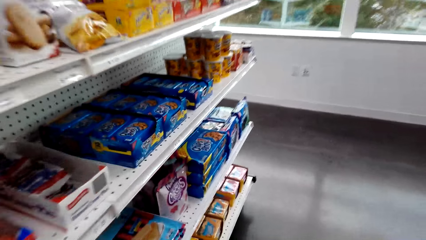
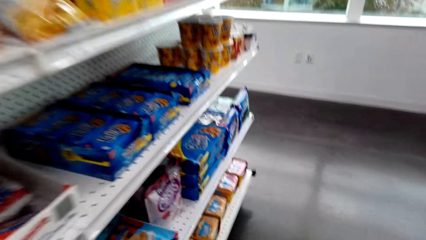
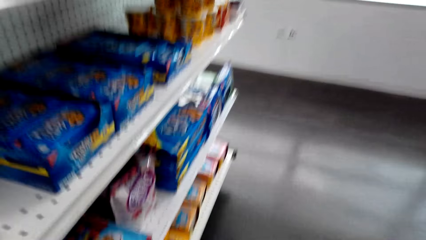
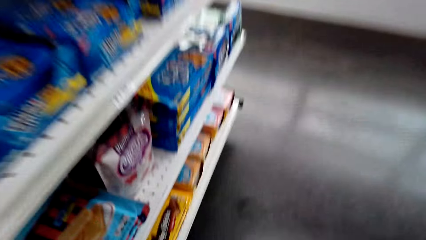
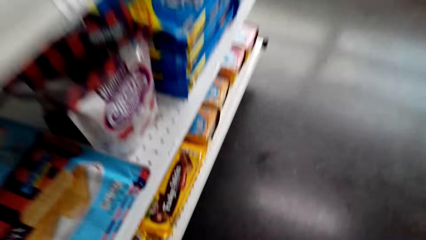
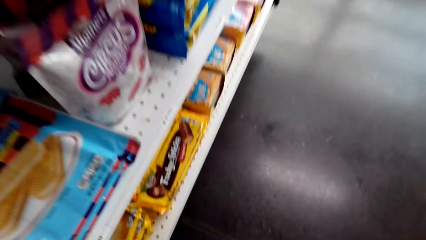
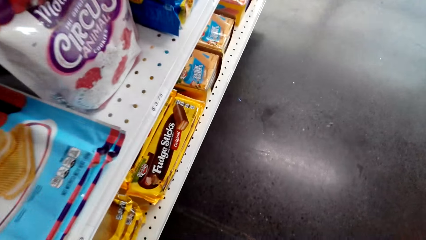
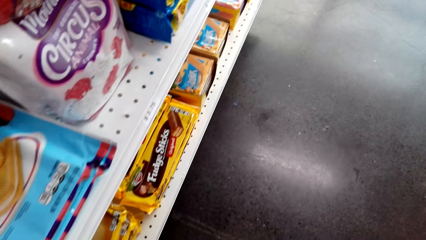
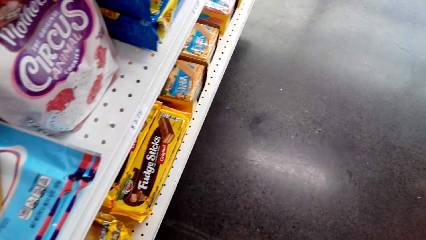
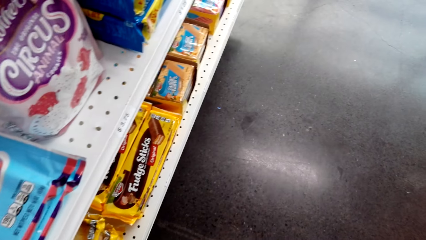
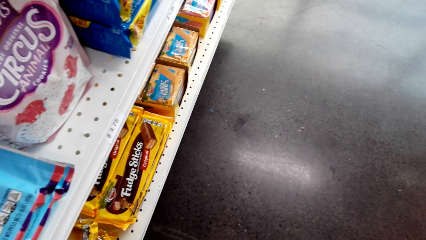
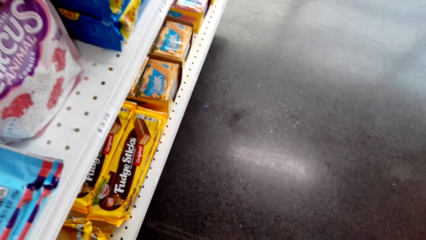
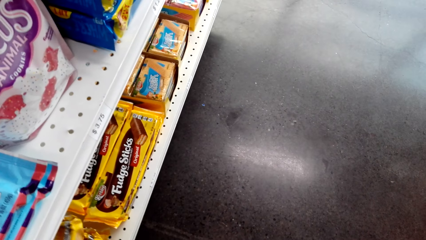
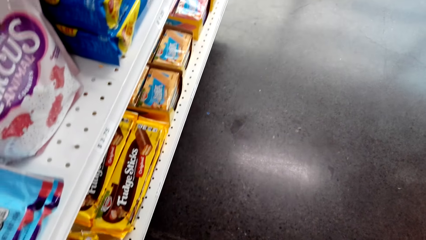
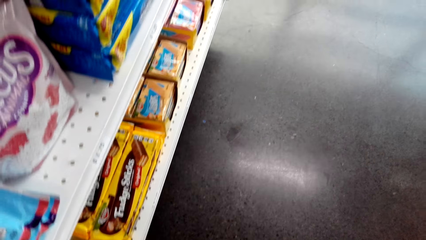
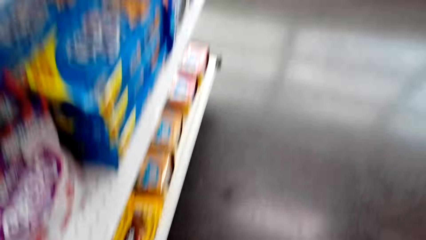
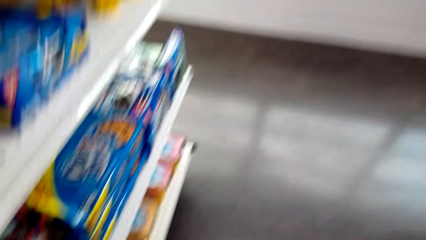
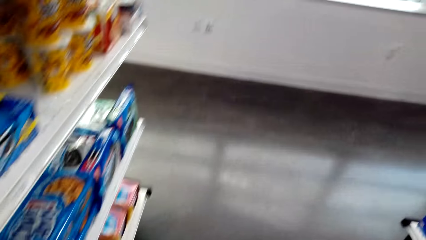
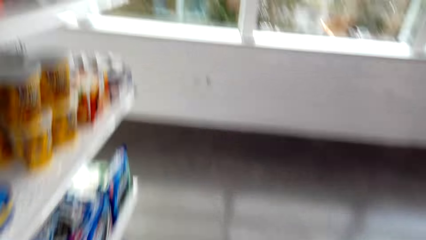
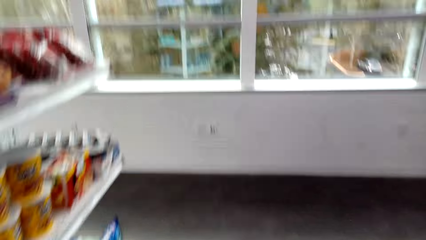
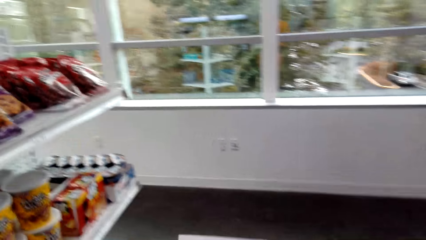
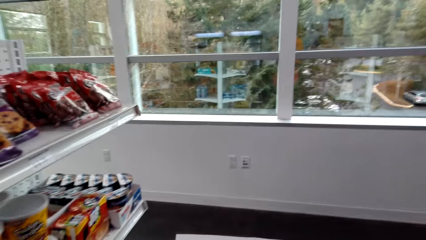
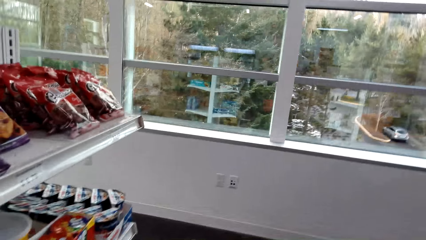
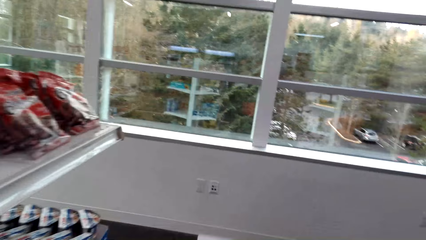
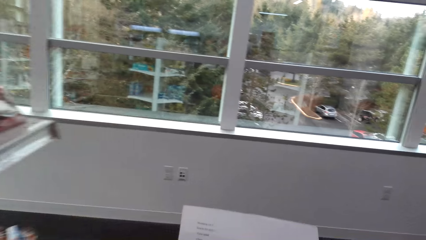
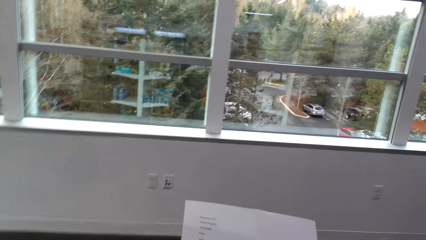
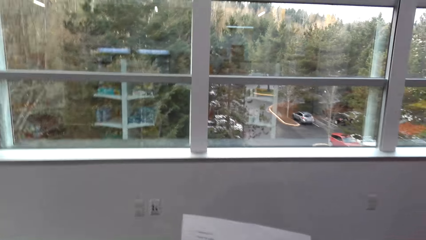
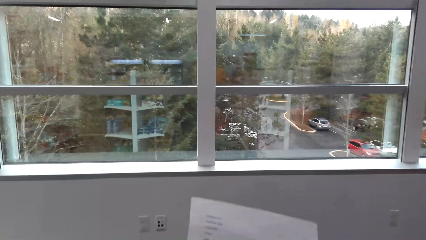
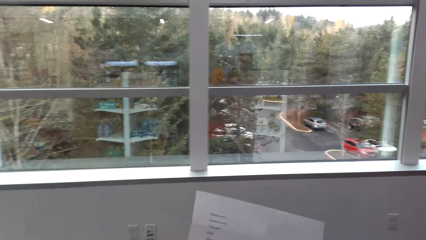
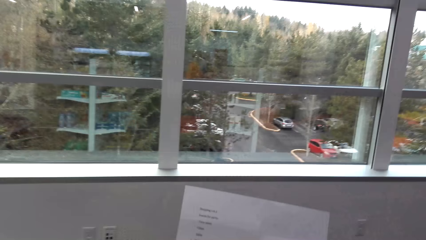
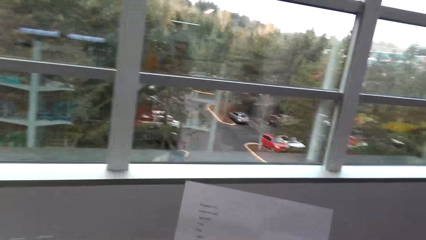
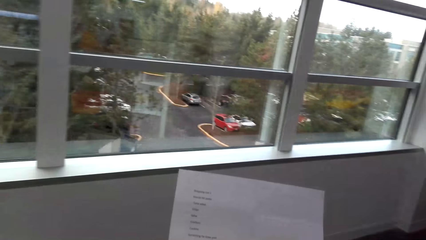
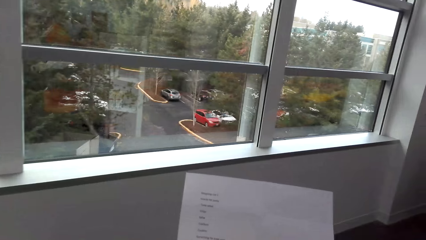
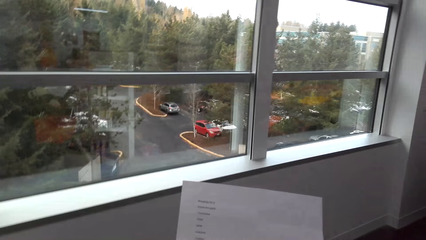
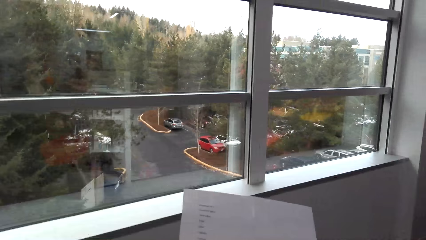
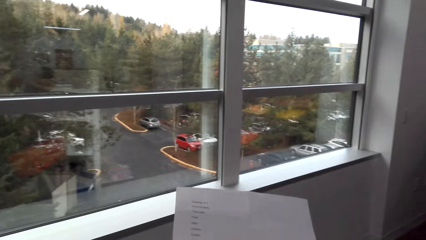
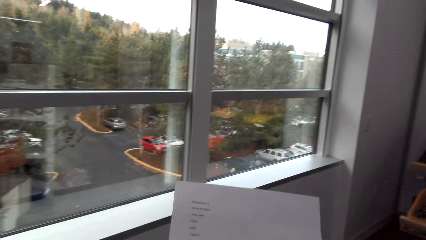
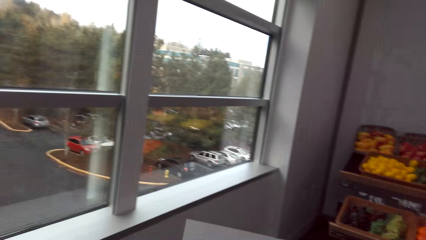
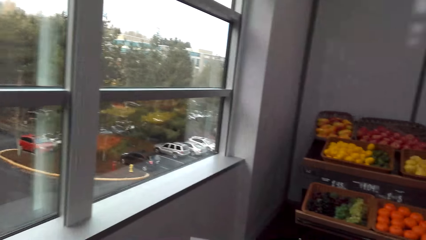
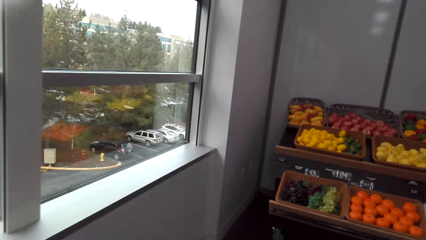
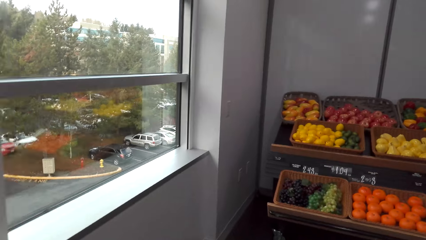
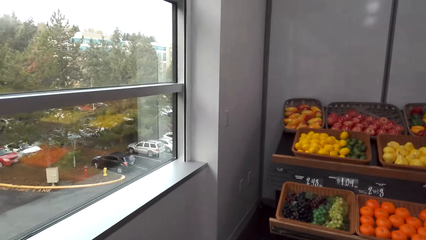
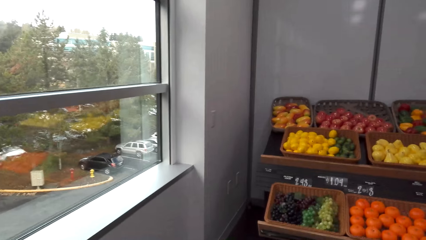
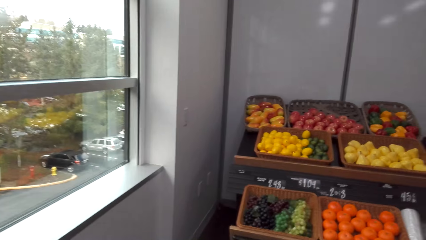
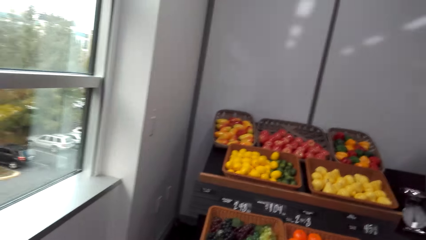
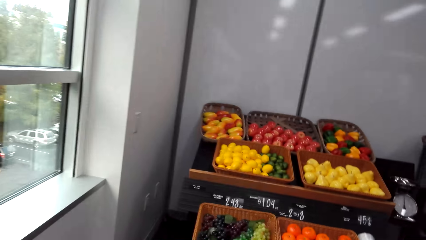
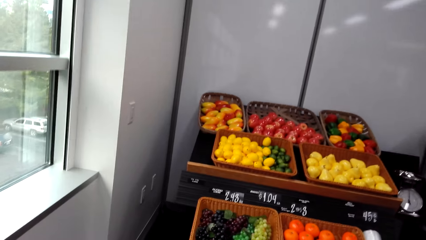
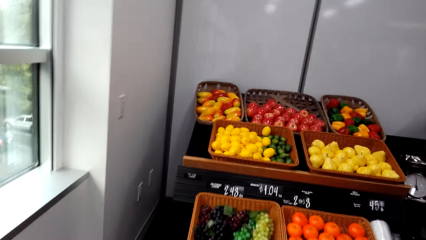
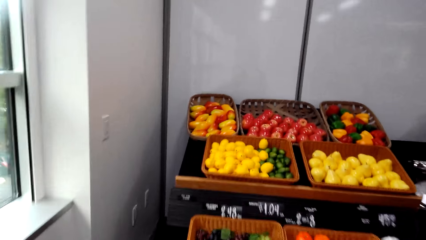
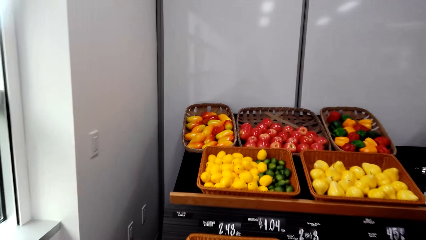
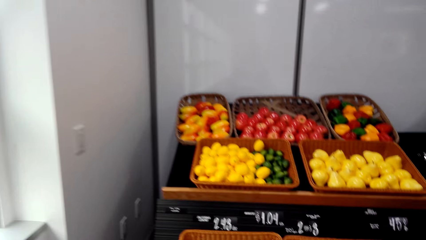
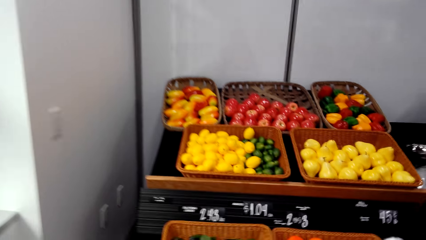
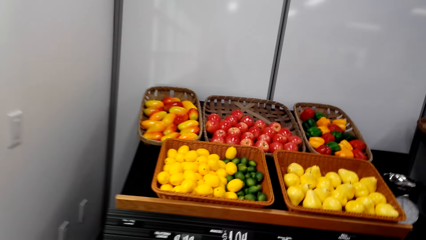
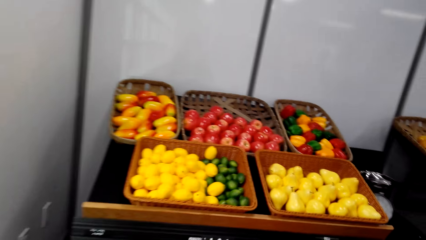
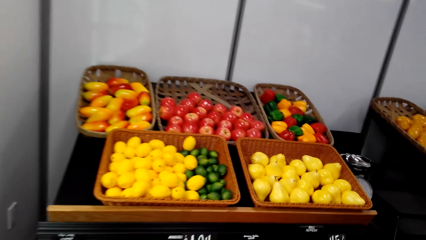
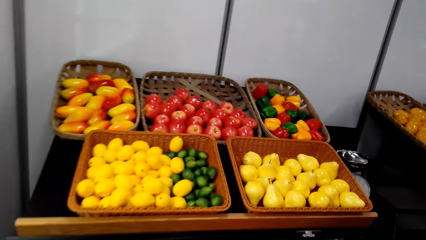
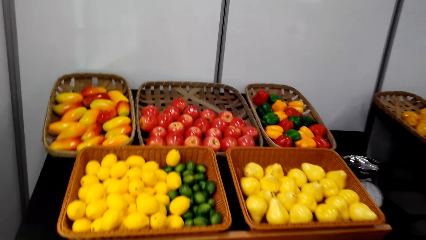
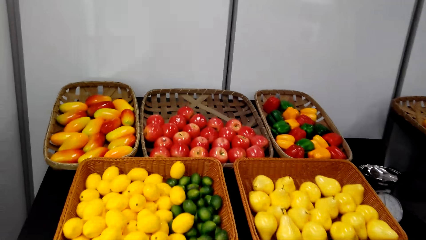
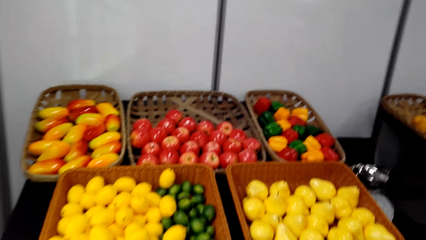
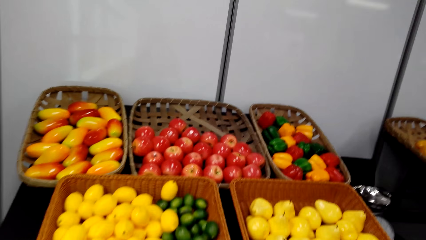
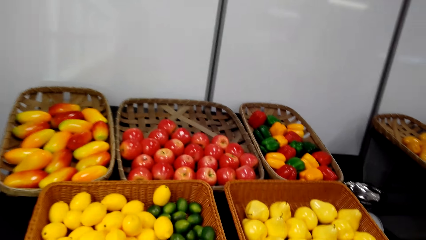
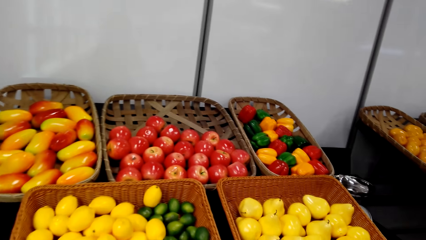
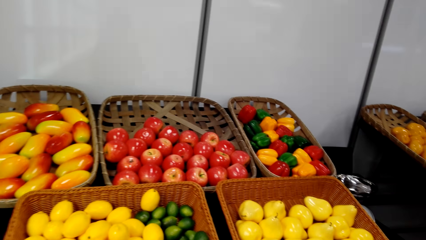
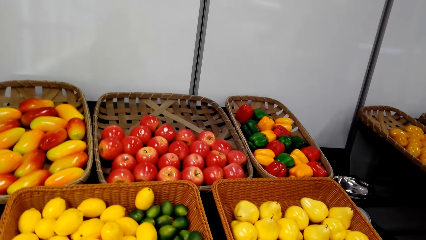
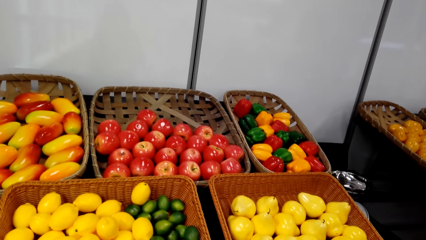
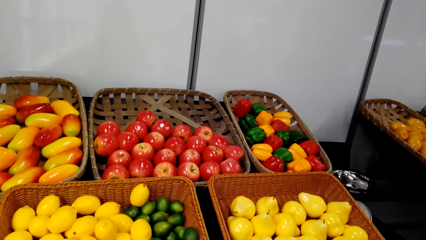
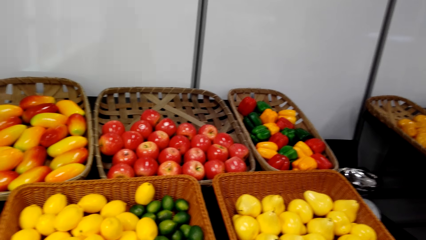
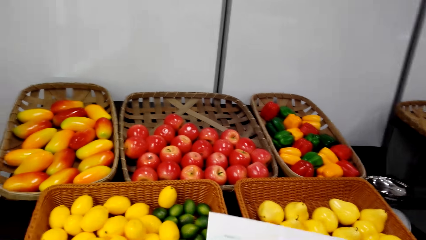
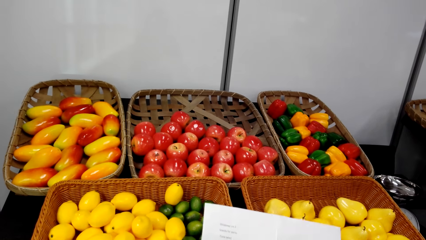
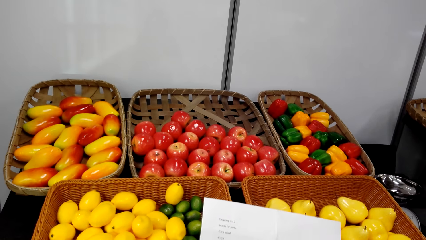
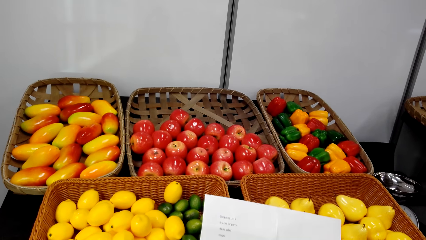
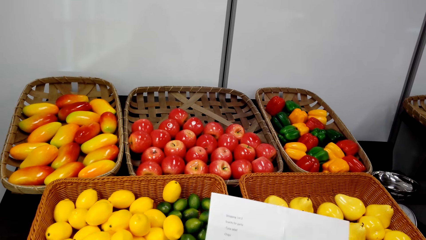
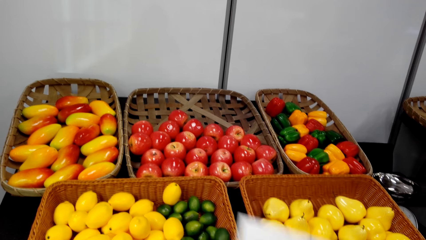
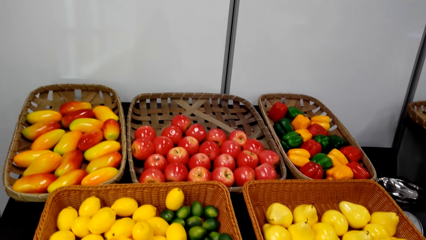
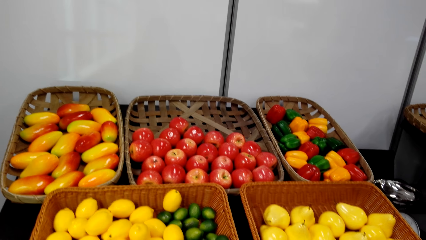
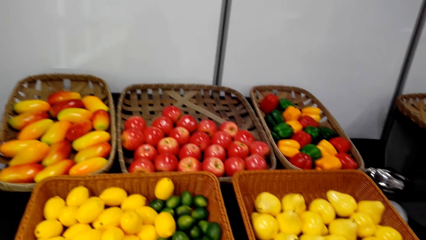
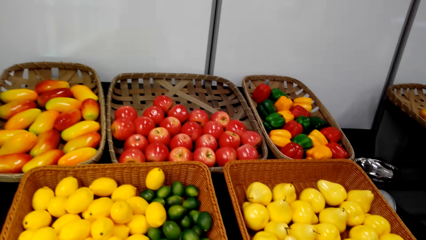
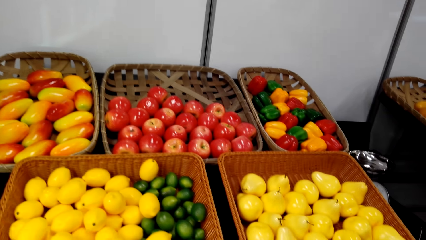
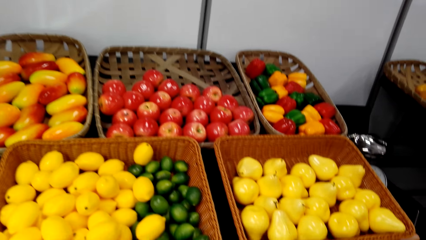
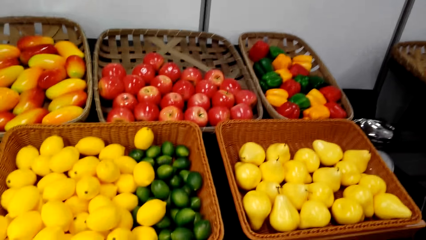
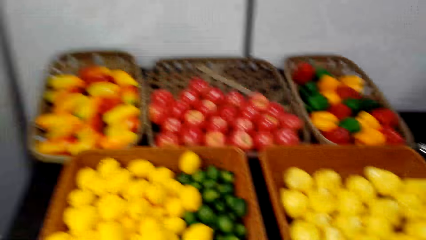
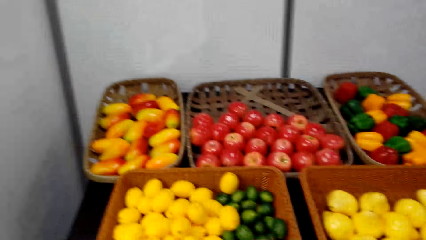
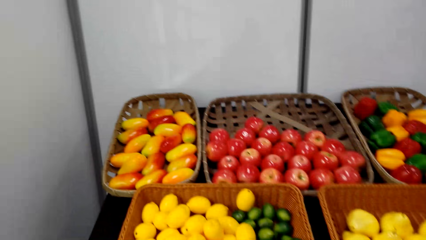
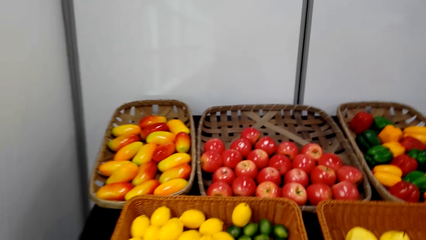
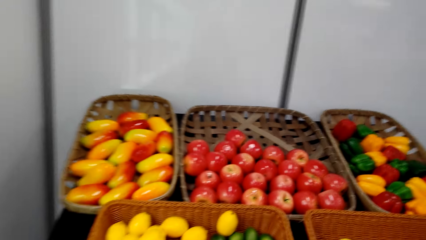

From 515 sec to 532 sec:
The camera wearer touches snacks. They pick up a packet of fudge sticks. They check the shopping list. They hold a paper. They turn right. They check the shopping list.
